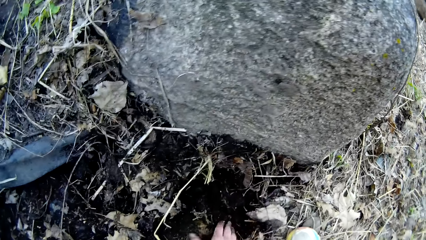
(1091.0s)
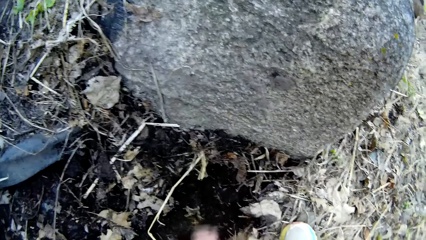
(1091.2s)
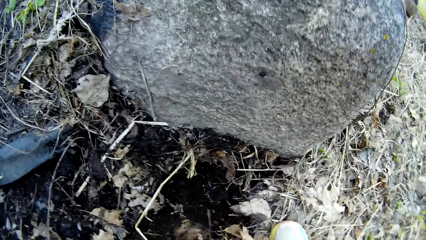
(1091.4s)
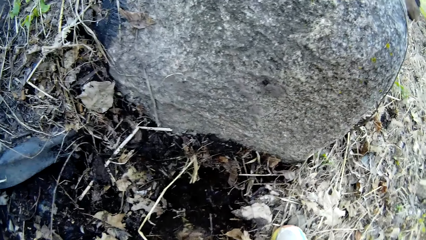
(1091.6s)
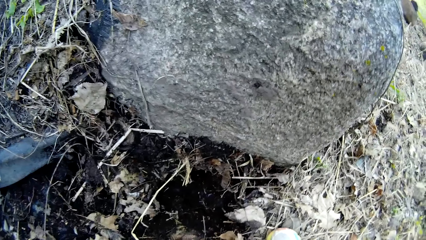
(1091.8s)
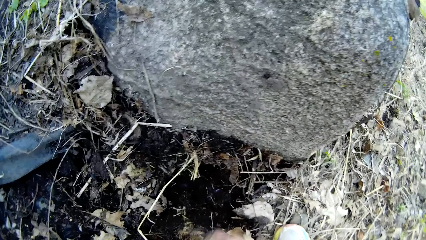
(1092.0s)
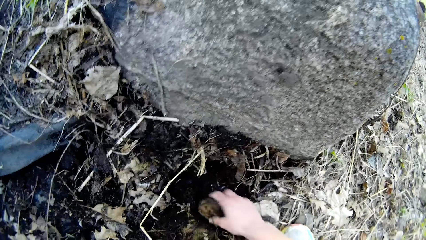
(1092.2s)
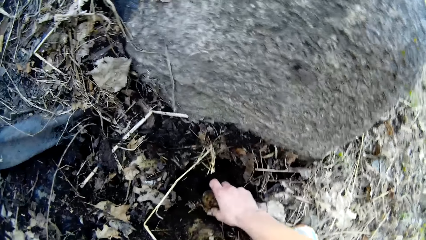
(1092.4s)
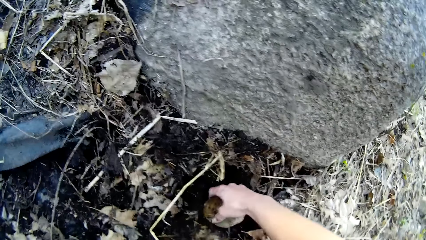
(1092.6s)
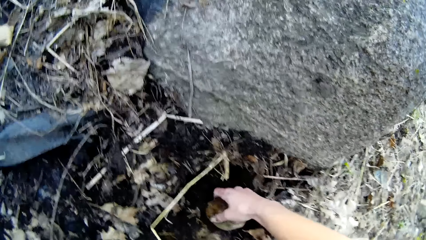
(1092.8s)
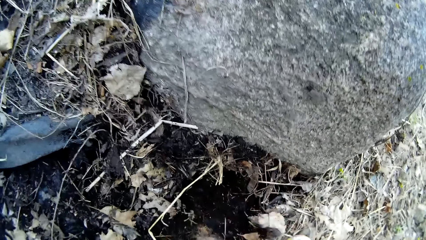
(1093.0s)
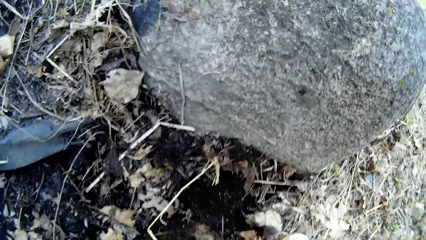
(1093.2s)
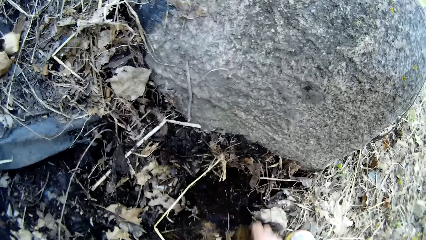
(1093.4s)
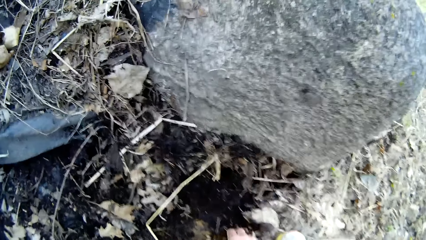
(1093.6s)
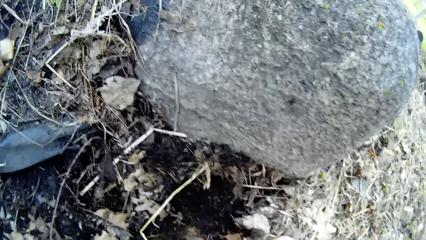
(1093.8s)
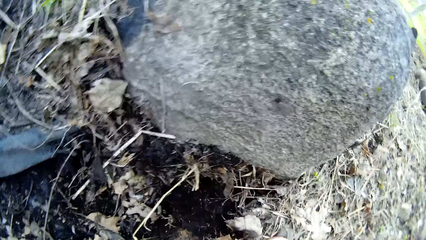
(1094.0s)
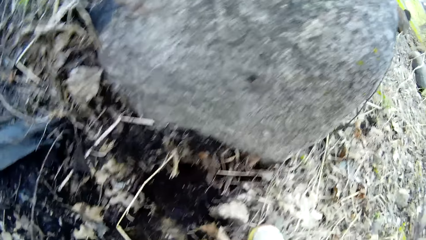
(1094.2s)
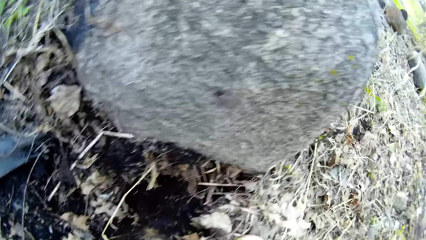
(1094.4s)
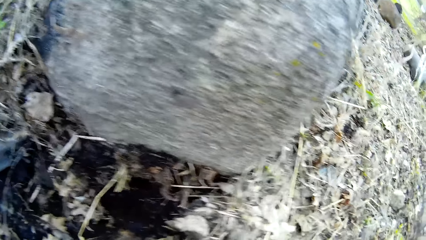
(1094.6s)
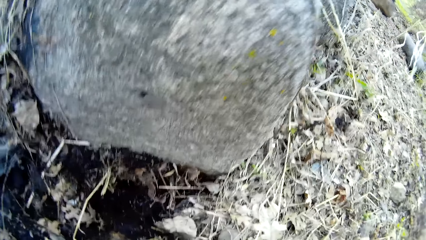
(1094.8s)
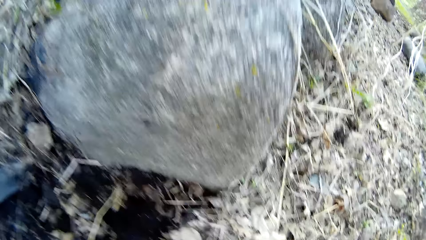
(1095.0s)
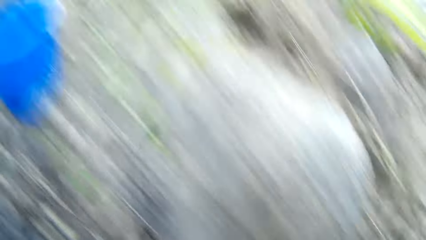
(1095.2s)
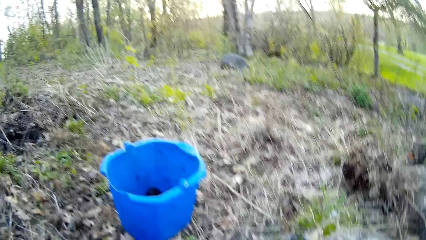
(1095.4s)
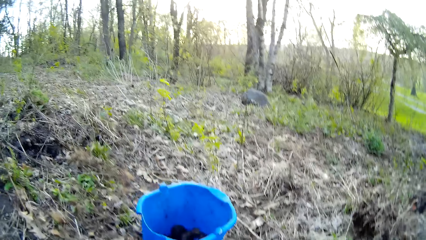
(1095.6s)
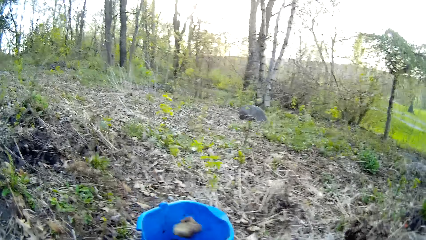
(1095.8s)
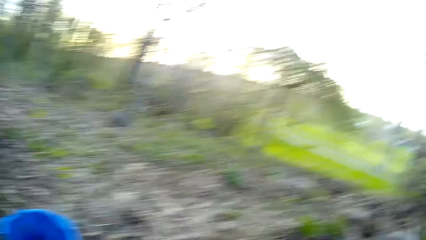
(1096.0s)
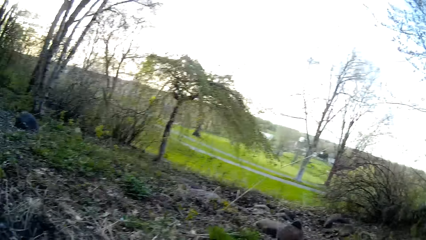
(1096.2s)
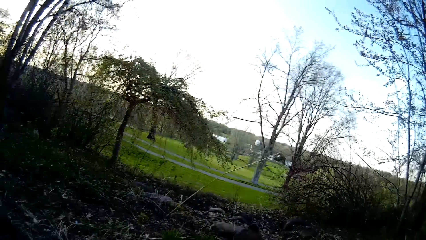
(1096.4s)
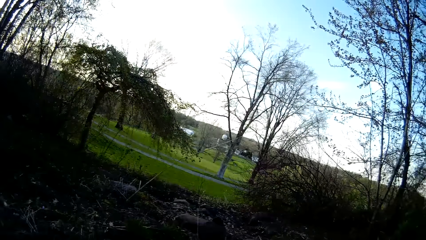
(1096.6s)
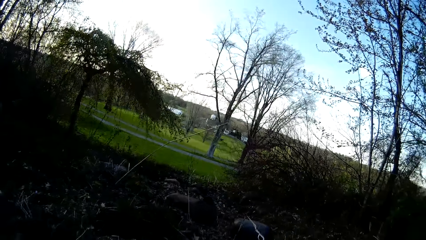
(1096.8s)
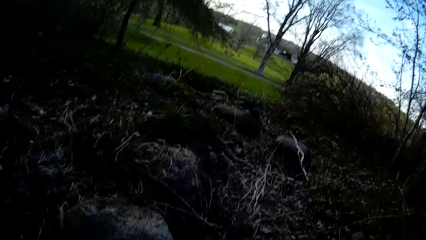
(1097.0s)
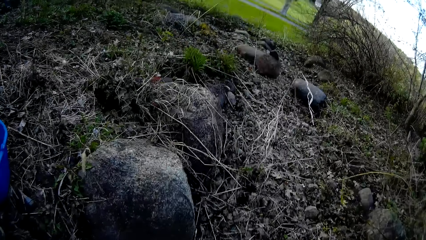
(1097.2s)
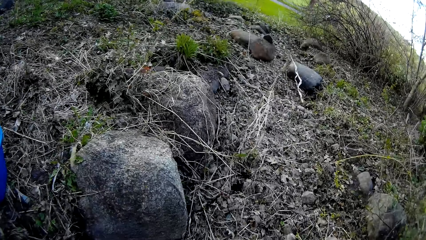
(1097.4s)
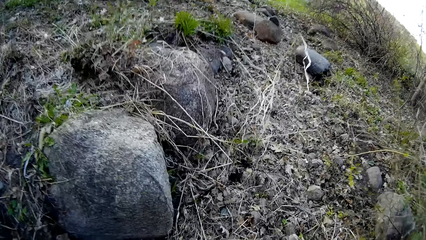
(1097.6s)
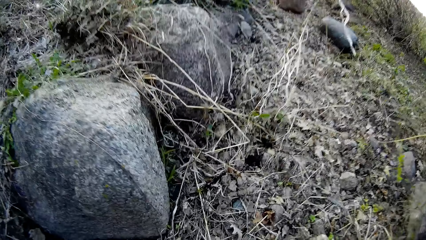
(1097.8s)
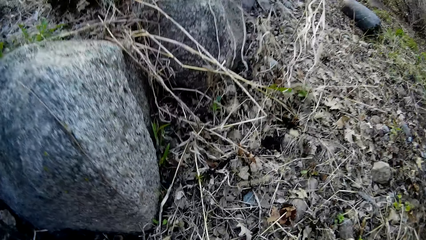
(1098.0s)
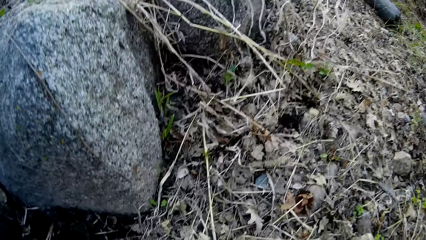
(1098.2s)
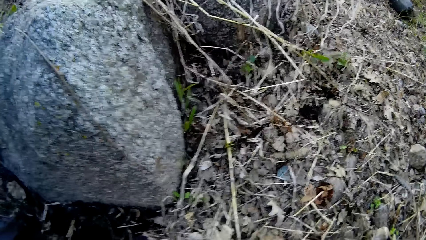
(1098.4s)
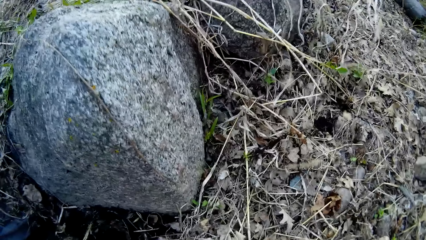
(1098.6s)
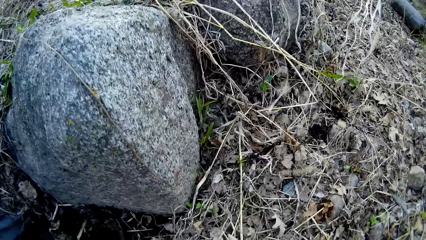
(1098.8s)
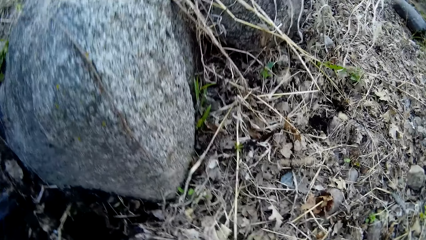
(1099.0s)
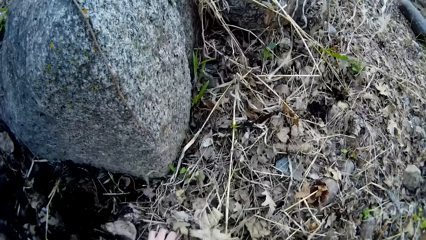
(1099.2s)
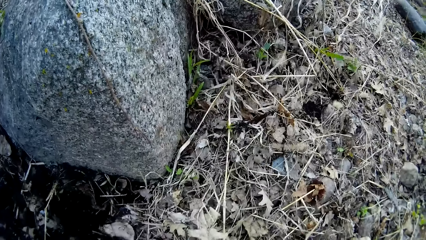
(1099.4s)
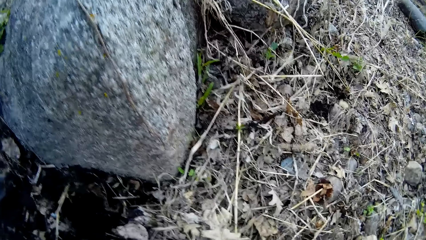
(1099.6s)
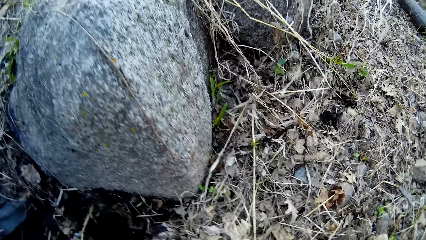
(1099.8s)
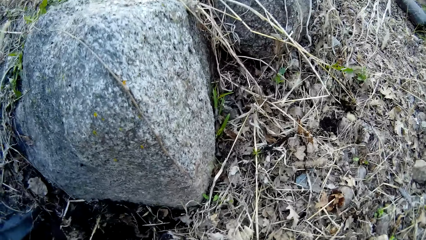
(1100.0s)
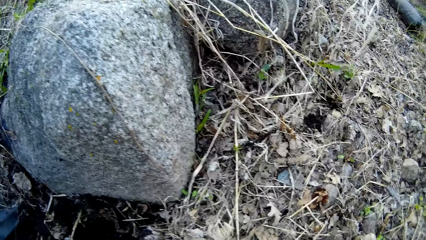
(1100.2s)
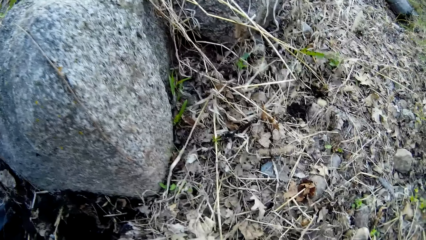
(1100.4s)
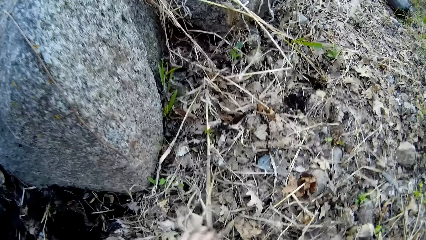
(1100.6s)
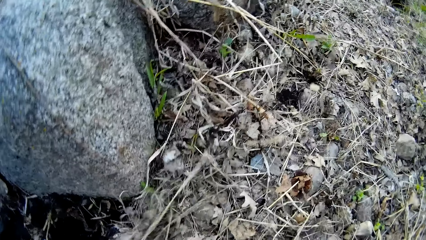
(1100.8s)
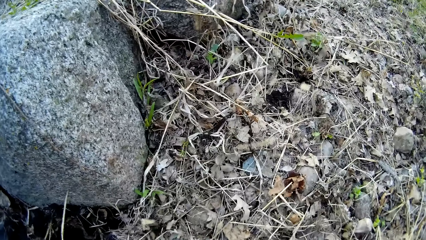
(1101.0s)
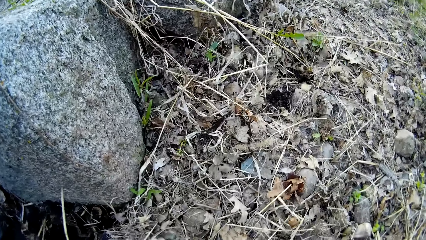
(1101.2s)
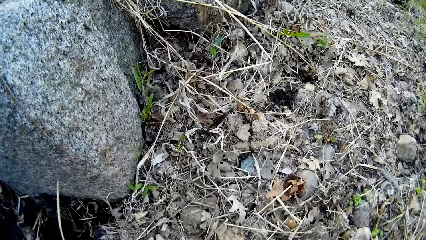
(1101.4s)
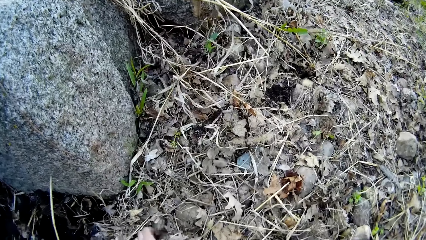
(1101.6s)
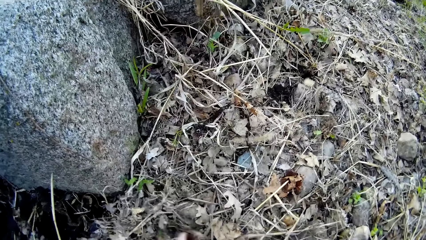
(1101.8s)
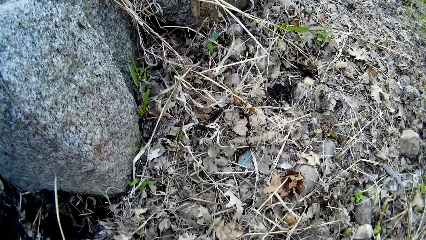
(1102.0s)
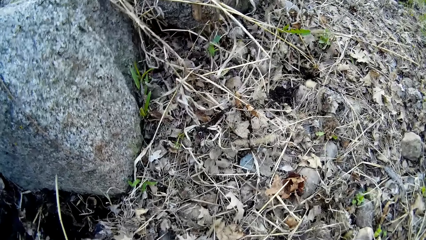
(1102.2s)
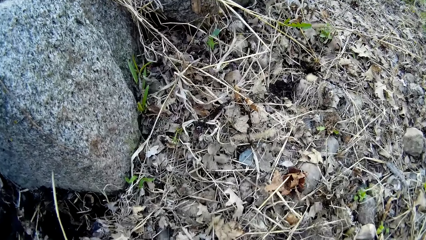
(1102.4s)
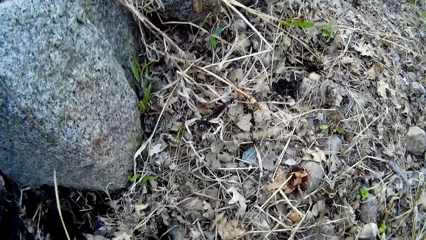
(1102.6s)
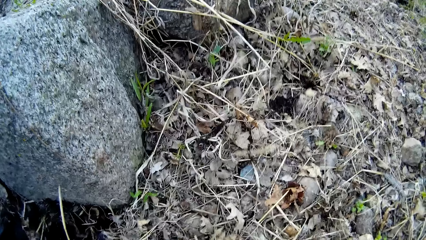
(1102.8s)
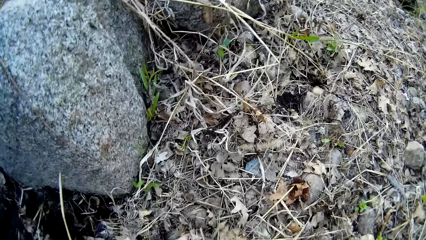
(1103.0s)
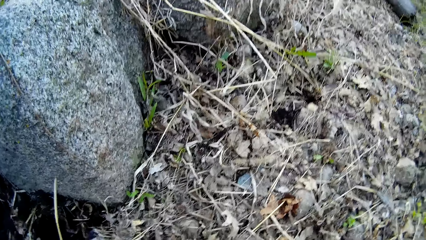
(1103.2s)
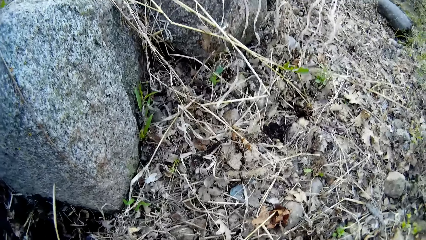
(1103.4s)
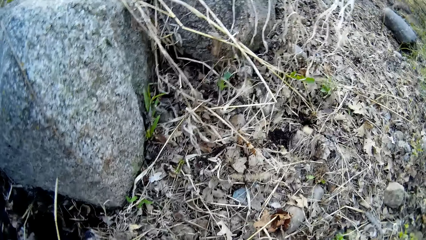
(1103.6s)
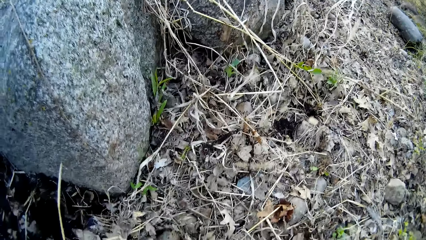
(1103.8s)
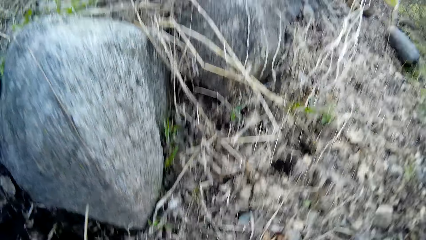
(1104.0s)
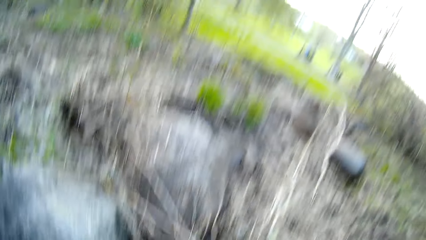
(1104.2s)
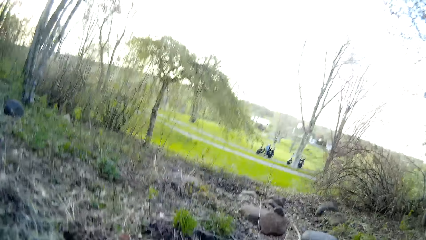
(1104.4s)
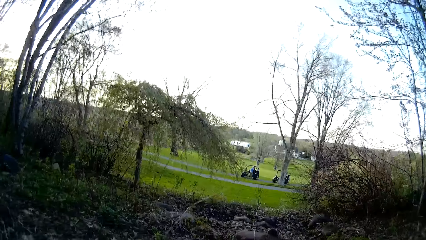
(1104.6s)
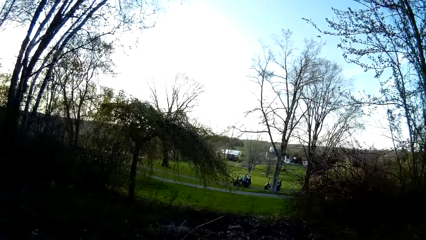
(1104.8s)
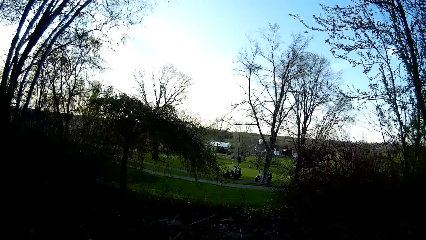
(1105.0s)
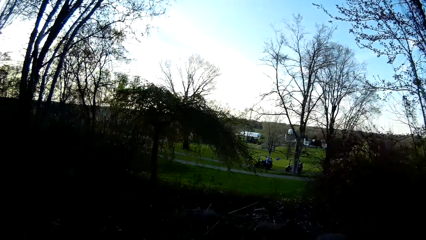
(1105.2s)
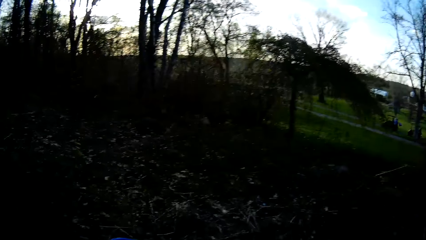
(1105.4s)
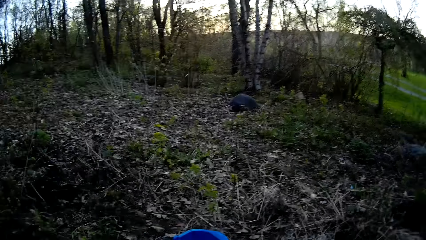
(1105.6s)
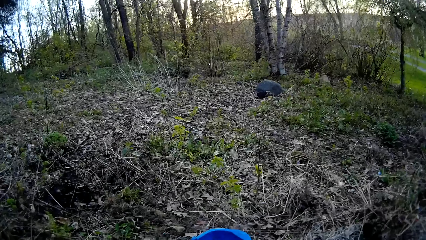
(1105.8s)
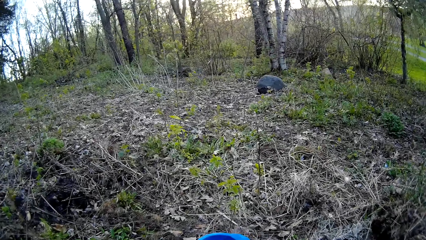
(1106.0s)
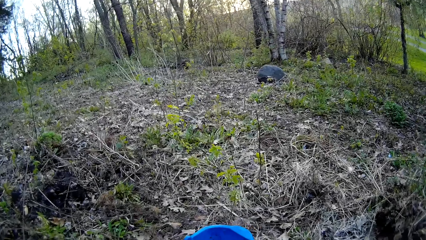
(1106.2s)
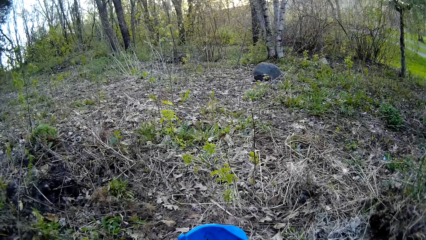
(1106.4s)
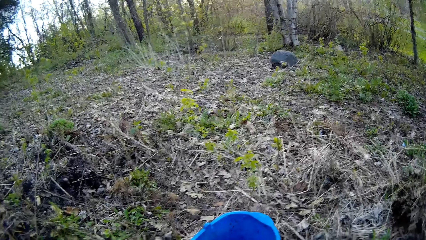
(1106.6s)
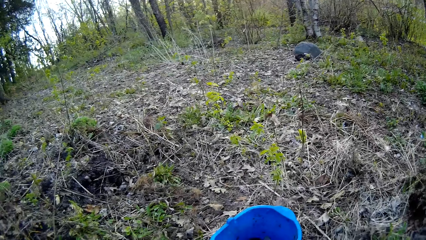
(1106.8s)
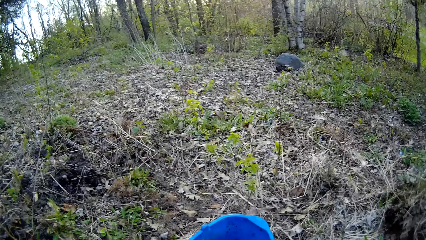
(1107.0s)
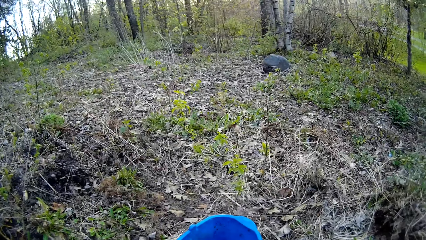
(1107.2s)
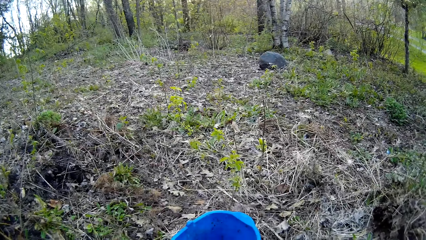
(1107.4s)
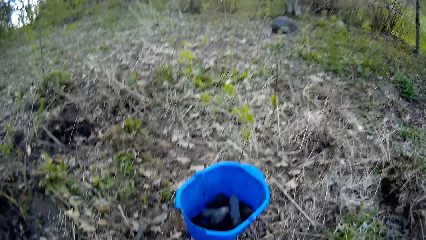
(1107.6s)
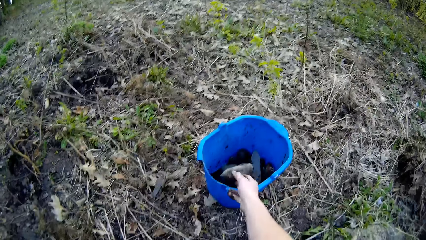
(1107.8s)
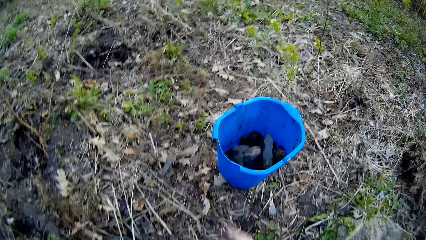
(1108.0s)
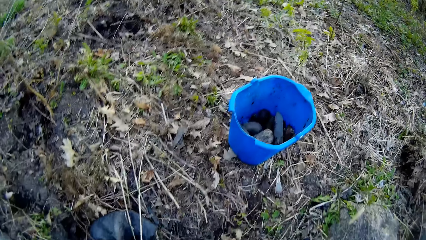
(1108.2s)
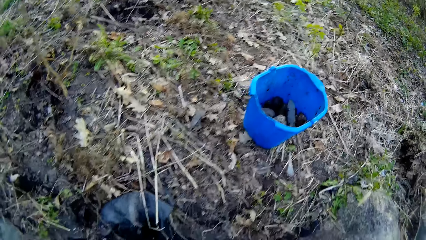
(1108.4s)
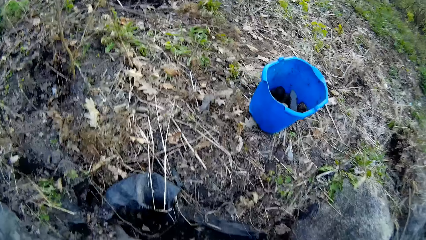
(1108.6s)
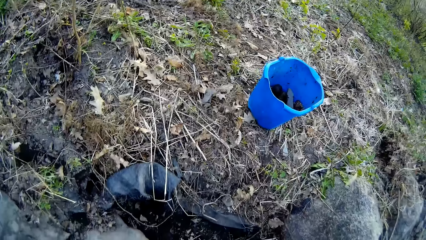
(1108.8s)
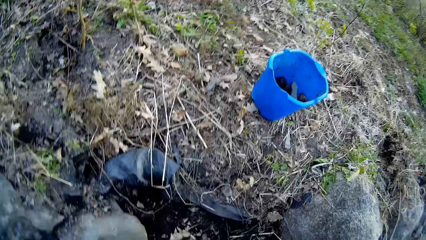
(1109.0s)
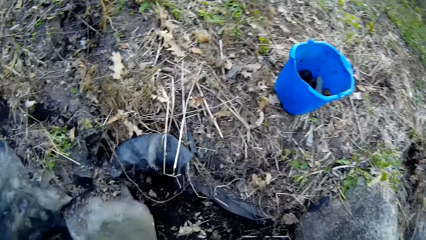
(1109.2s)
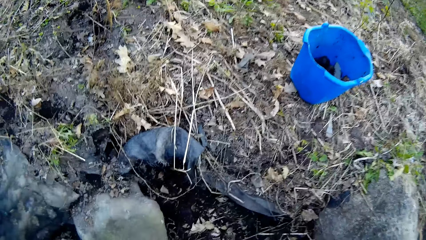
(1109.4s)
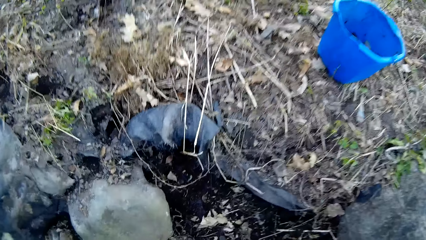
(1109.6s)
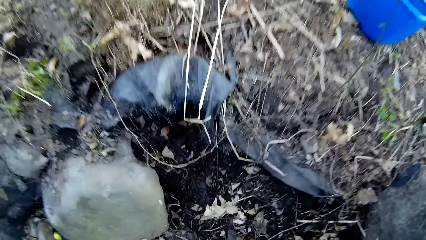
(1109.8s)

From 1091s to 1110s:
The camera wearer scratches the ground with her right hand. She scratches the ground with a stone in her right hand. She drops the rocks into the bucket with both hands. She picks rocks from the ground with her left hand. She puts a stone in the bucket. She drops the rocks into the bucket with both hands. She drops the rock into the bucket with her right hand.
